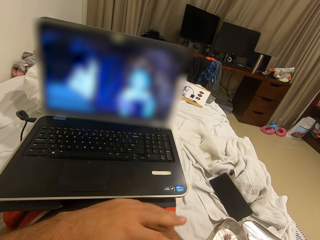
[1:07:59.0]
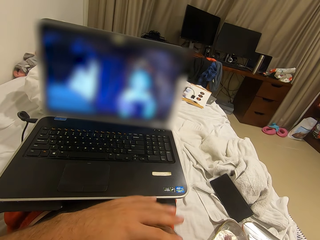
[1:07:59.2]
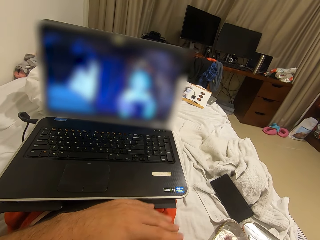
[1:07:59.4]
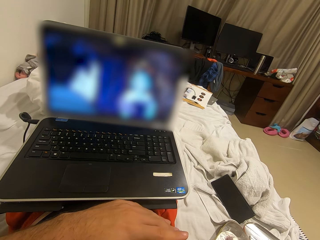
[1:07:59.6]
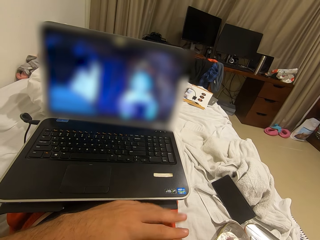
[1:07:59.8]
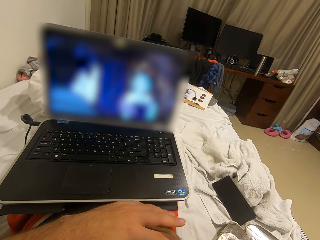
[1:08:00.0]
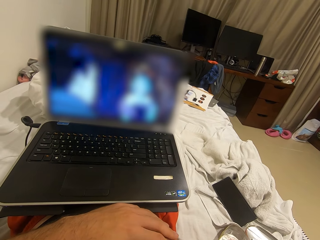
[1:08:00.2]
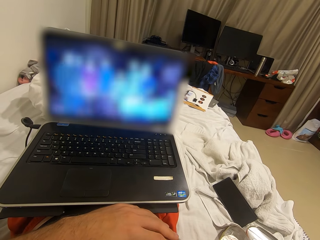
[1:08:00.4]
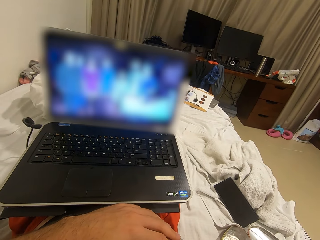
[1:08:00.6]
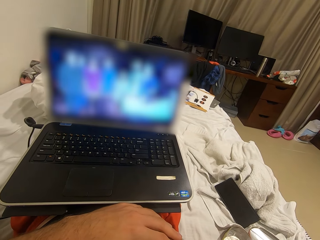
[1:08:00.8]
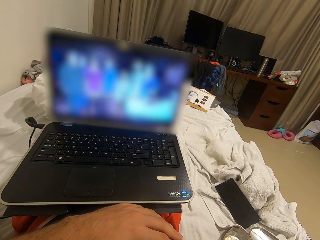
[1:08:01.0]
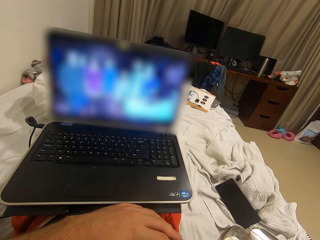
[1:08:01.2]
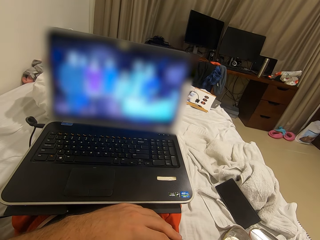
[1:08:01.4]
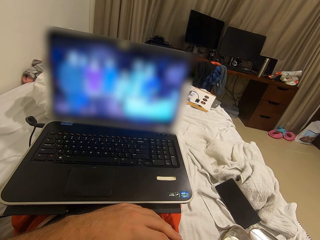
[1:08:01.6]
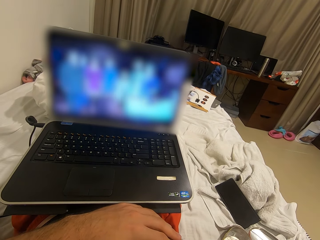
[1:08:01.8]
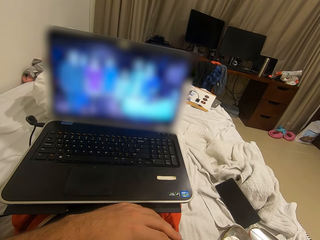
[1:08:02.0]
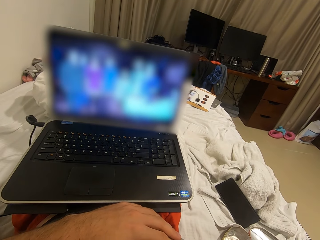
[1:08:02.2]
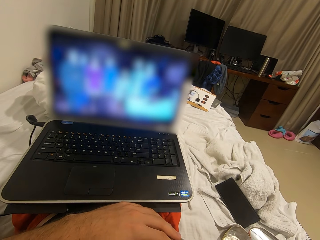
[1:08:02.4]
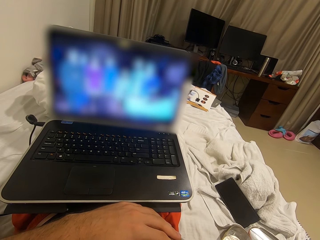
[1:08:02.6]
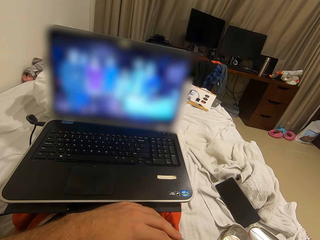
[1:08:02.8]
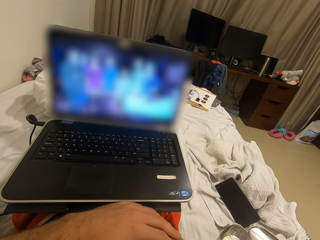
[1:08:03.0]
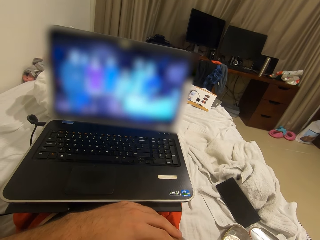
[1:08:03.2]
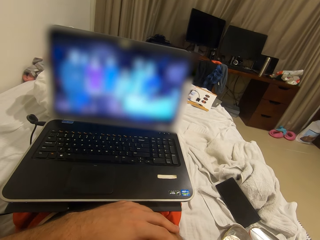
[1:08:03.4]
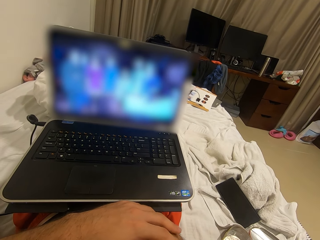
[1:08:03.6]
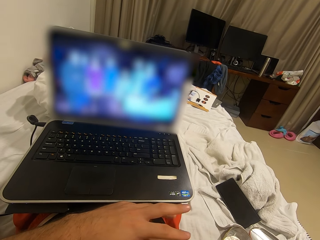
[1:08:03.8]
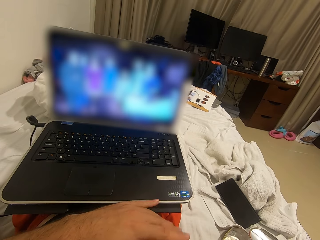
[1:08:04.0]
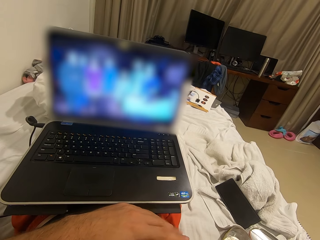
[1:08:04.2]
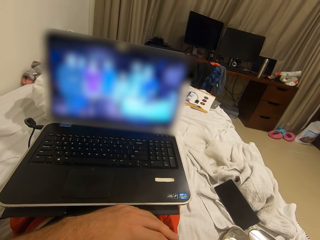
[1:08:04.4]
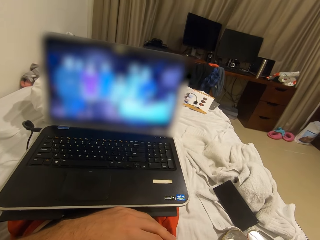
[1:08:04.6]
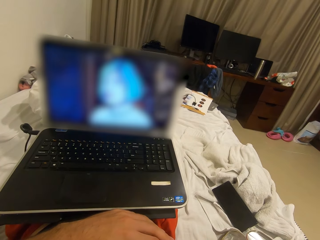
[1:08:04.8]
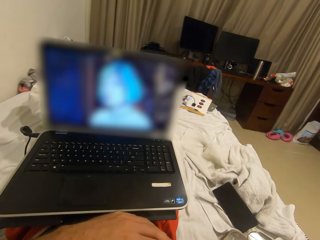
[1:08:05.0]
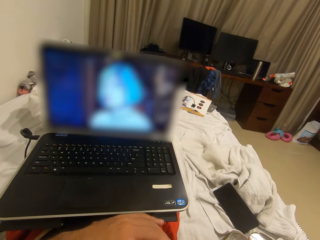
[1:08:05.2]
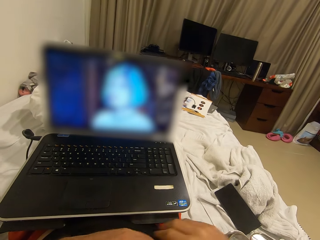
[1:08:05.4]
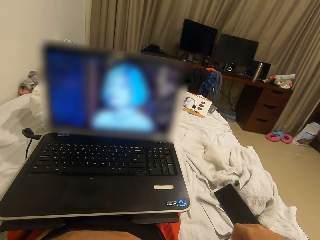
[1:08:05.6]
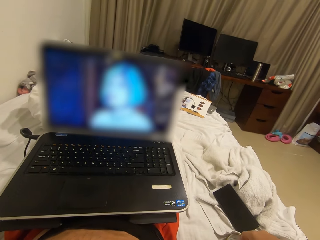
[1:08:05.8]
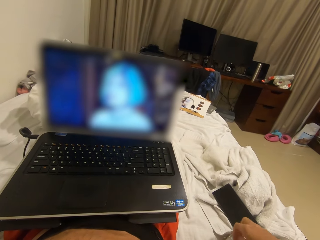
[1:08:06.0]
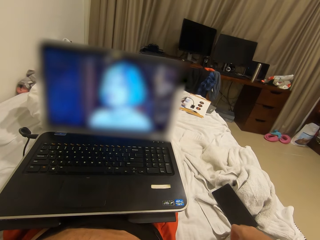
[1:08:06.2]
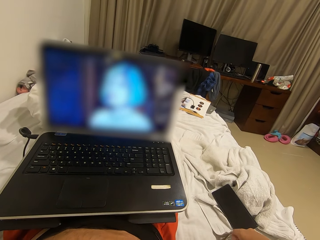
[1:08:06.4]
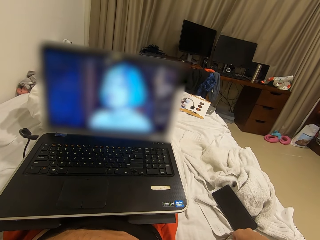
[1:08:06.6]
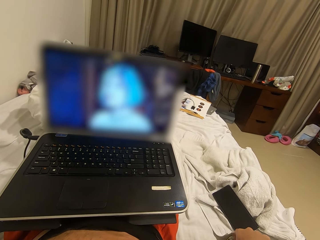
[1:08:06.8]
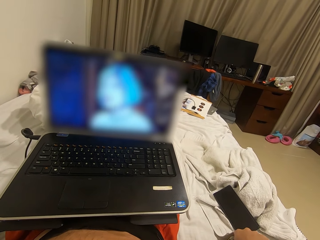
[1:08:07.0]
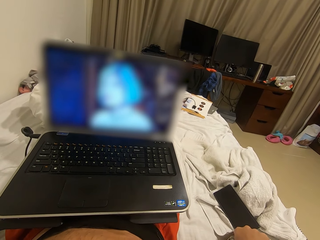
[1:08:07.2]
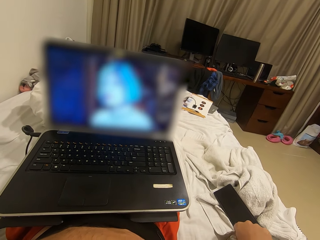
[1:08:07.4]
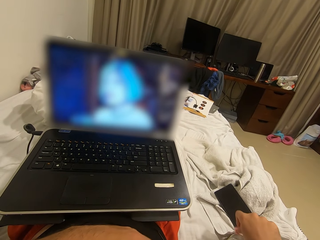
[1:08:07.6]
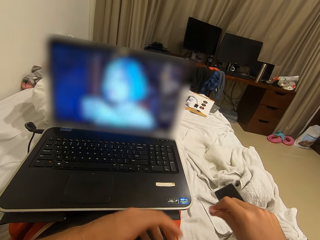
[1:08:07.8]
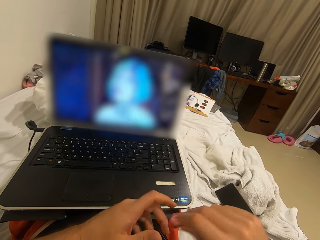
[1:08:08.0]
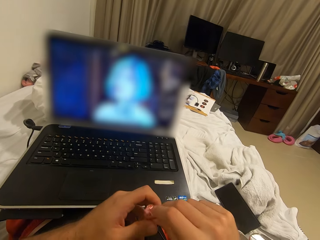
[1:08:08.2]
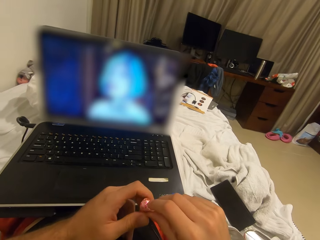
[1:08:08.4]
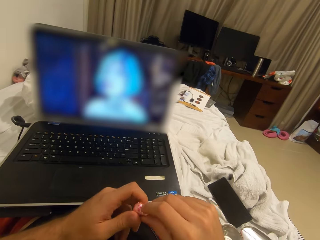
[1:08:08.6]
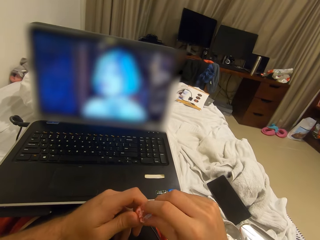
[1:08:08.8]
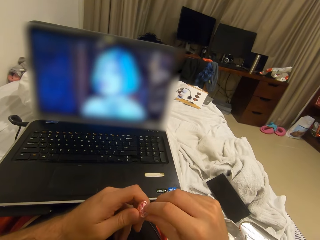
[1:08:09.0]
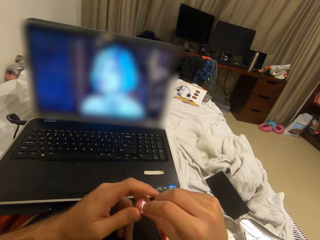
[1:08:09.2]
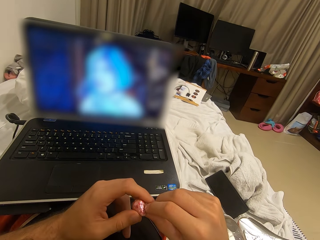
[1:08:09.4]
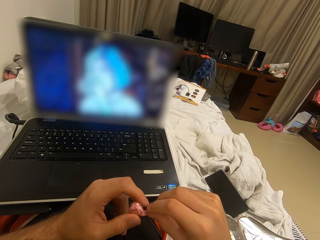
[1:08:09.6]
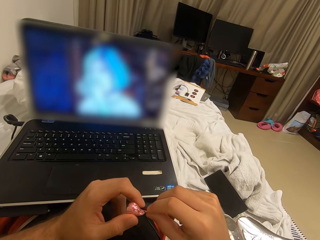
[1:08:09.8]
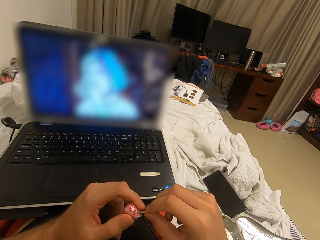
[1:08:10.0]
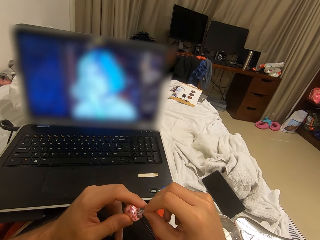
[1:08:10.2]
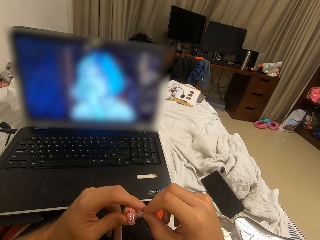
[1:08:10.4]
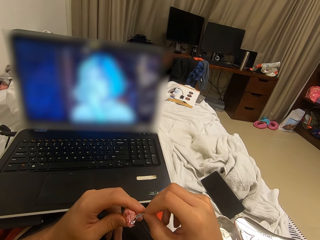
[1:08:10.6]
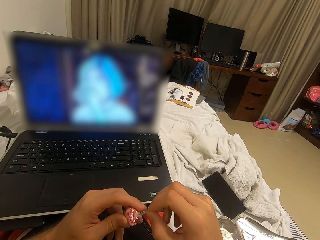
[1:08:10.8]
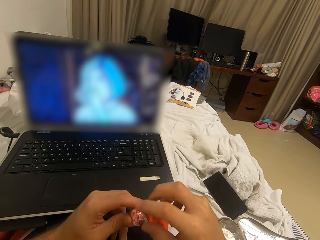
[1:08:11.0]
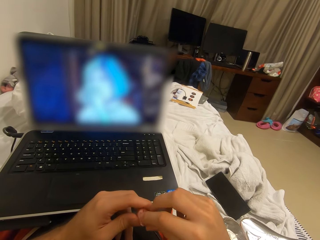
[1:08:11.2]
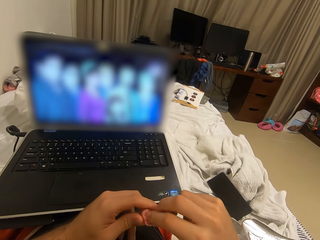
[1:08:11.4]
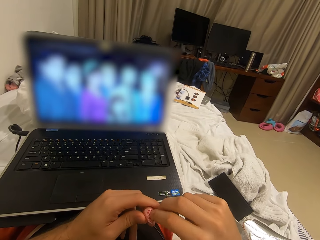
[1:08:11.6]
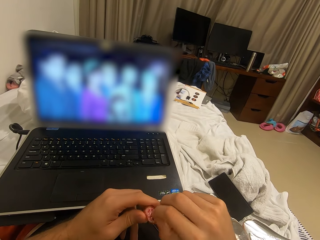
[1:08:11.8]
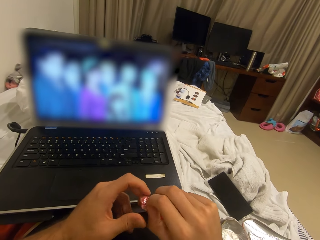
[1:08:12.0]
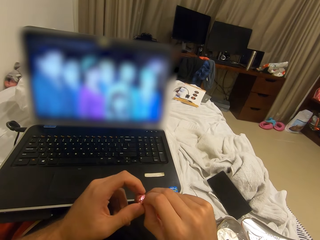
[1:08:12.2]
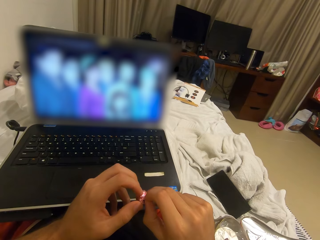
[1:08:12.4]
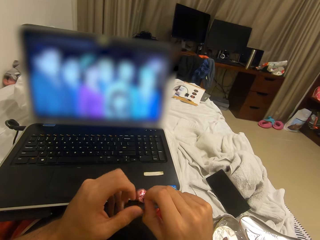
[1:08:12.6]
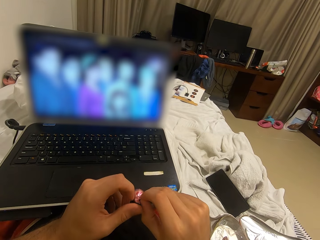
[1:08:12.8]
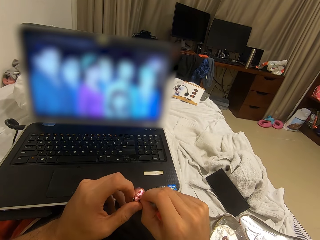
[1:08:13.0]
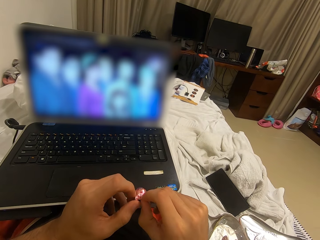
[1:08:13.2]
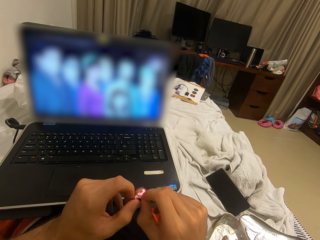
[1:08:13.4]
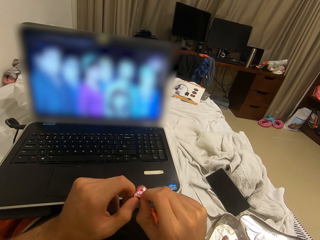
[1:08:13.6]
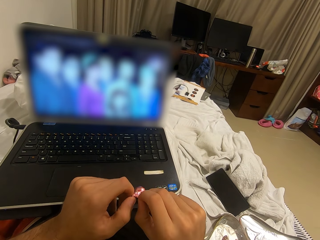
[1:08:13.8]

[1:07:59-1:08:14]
The camera wearer stares at the laptop. He taps on the table. He stares at the laptop. He taps figures on the table. He picks up a candy from the candy box with his right hand. He opens up the candy with both hands.

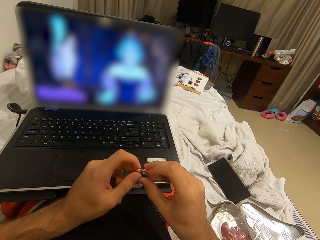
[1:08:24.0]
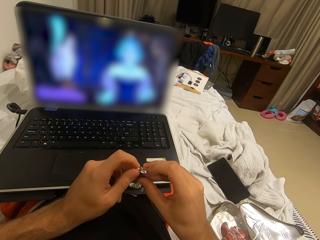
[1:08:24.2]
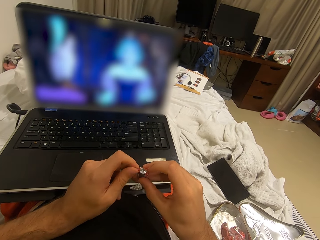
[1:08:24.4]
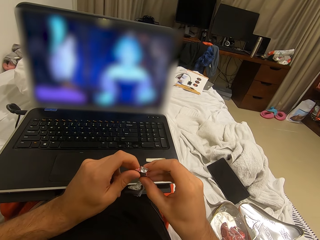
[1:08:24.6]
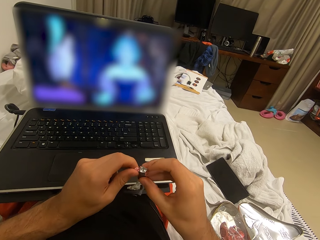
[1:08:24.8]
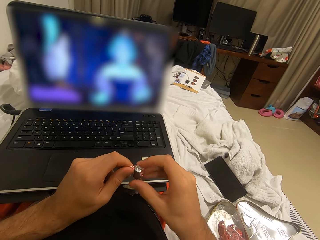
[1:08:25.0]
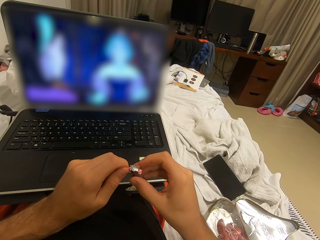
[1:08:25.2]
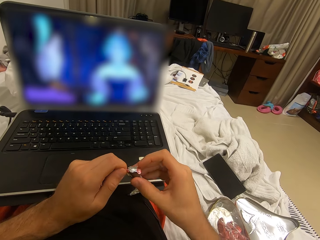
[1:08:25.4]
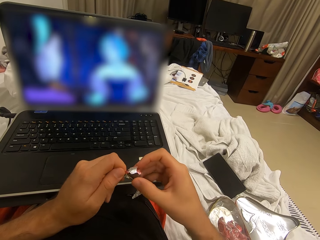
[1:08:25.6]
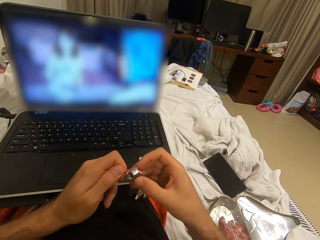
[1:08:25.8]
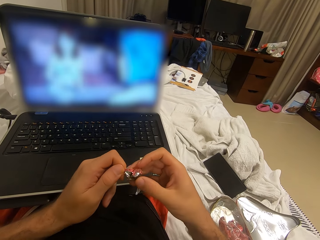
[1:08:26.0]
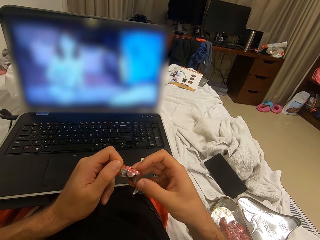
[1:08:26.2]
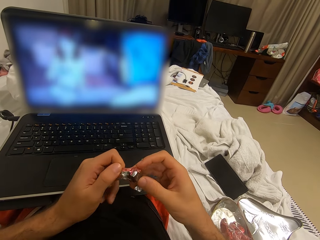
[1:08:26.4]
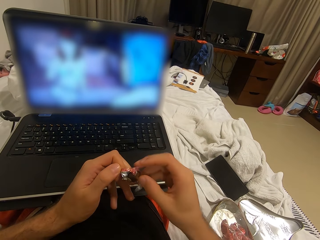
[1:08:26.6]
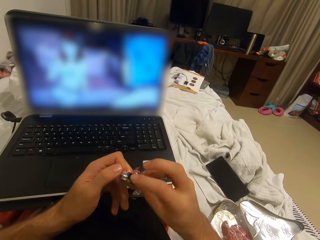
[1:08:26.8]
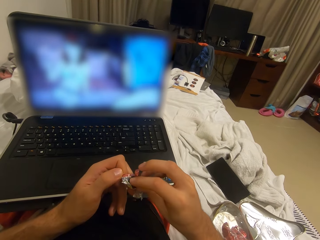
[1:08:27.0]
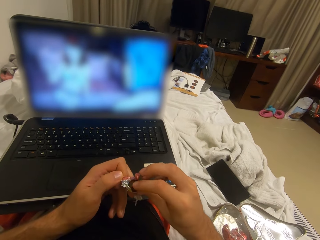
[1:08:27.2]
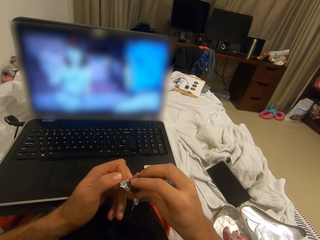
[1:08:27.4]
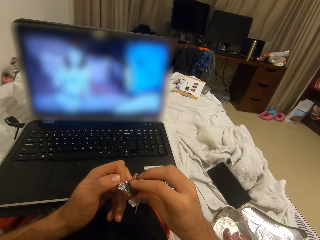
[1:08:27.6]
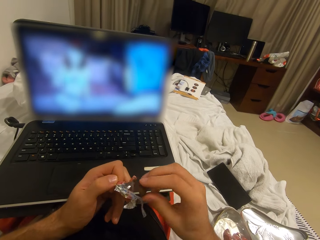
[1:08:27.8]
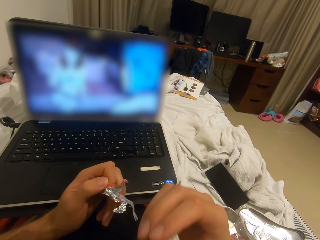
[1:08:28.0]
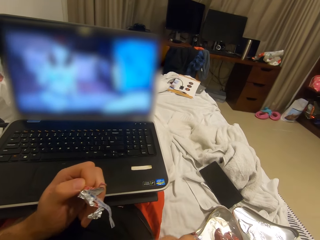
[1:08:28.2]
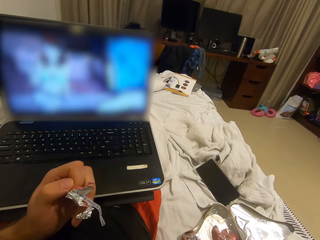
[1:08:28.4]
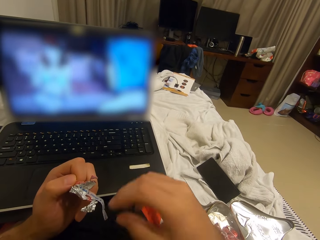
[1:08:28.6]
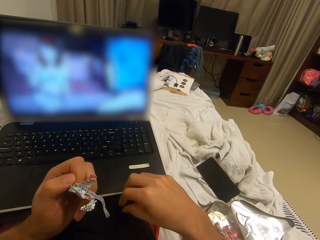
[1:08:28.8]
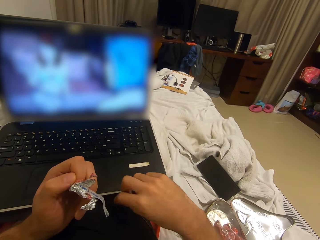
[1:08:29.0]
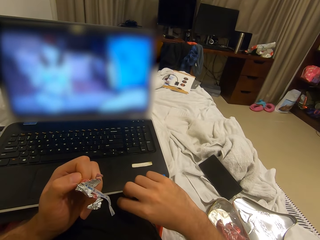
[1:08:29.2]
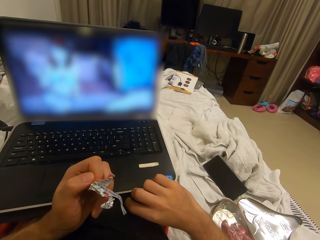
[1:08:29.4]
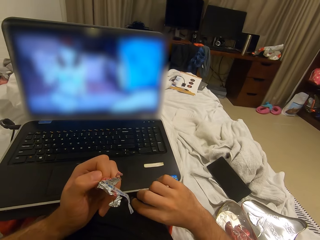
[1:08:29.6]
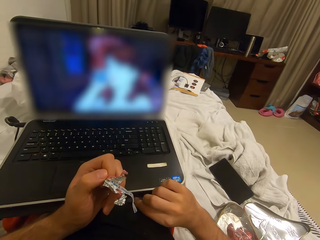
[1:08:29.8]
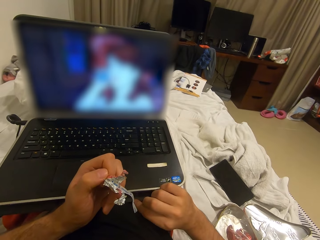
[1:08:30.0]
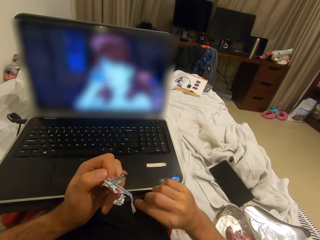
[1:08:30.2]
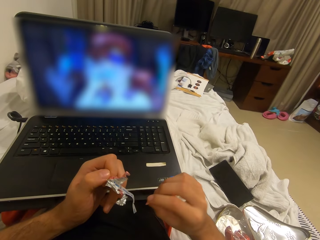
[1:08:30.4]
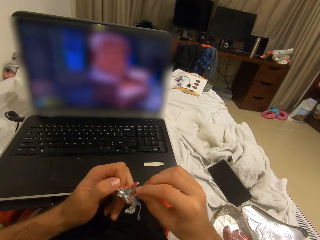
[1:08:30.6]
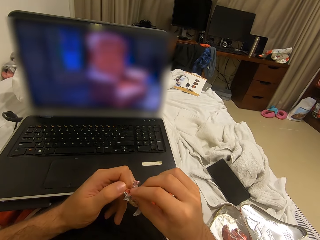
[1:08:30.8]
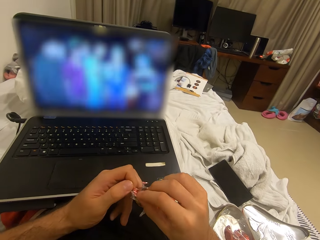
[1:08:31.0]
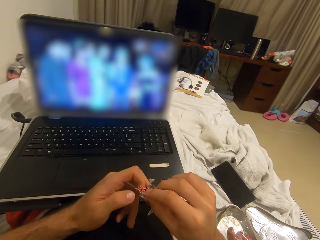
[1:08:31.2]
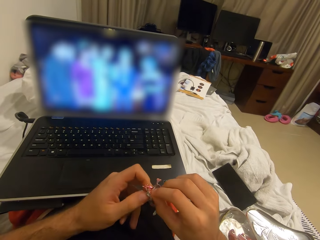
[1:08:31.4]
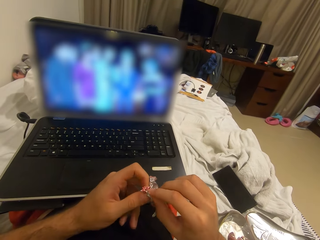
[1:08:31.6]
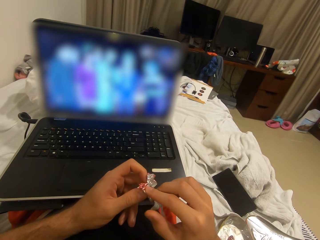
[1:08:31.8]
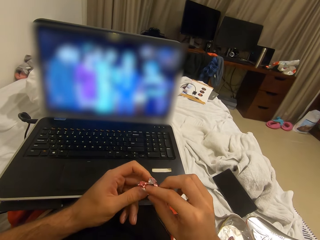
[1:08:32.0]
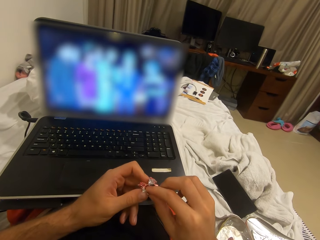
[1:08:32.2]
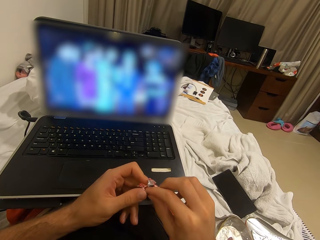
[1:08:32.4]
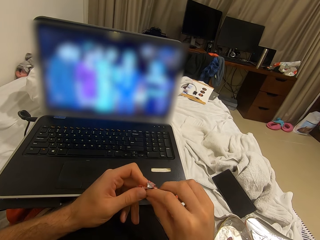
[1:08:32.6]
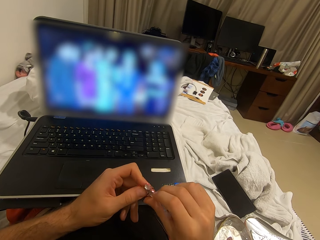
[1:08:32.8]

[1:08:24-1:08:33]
The camera wearer picks a sweet from the paper. He puts the candy in his mouth. He picks up dust from the table and places the dust in the paper. He squeezes up the candy wrapping.
